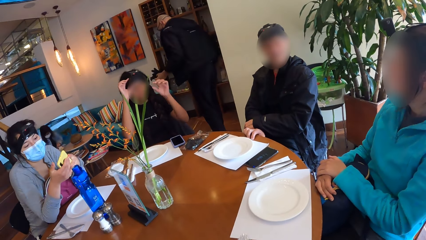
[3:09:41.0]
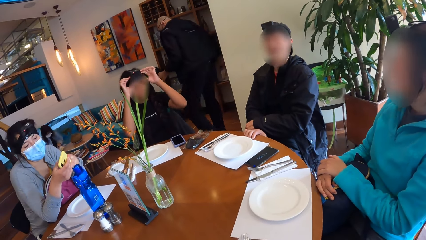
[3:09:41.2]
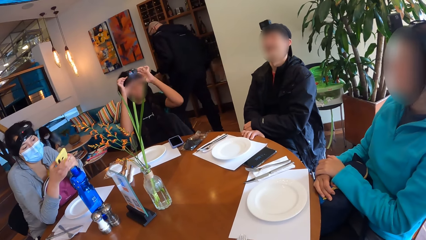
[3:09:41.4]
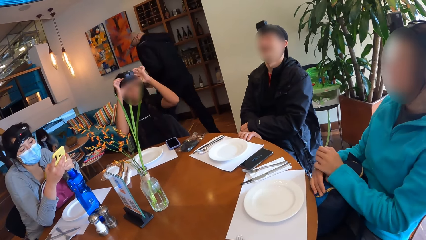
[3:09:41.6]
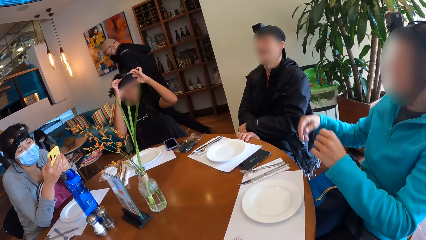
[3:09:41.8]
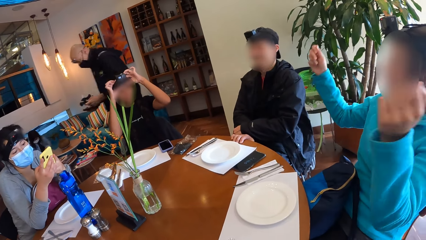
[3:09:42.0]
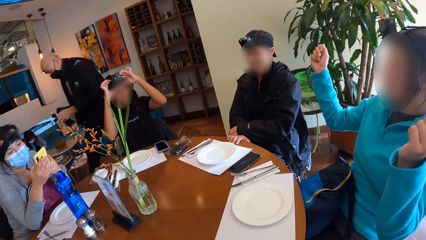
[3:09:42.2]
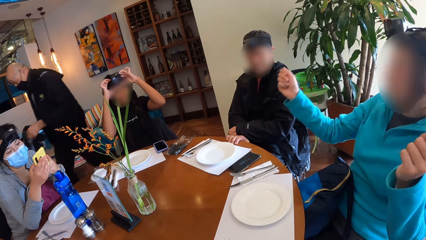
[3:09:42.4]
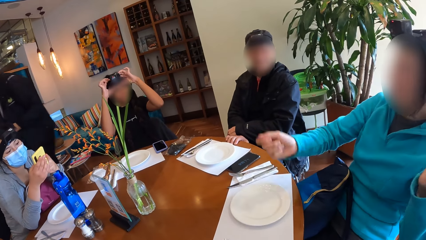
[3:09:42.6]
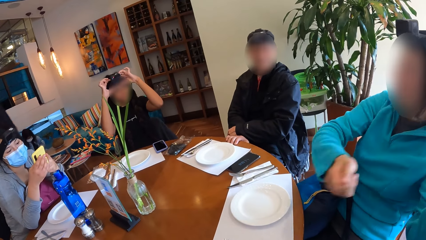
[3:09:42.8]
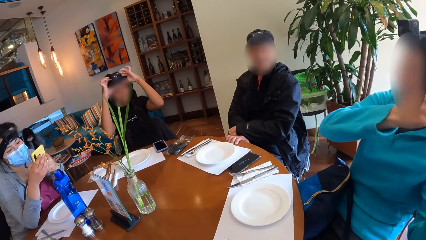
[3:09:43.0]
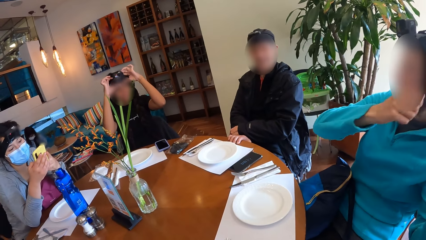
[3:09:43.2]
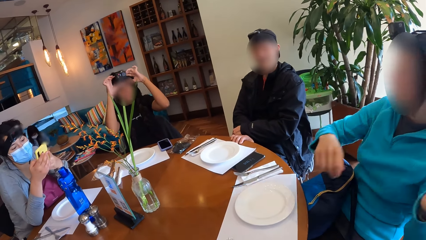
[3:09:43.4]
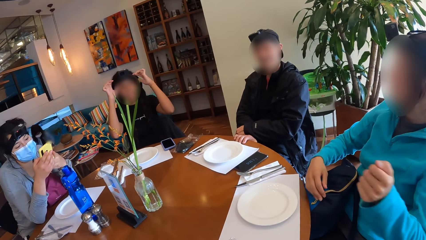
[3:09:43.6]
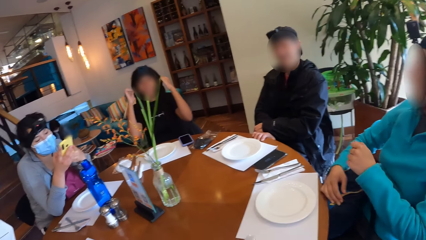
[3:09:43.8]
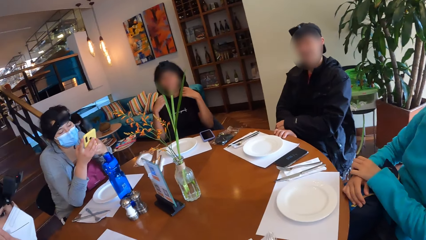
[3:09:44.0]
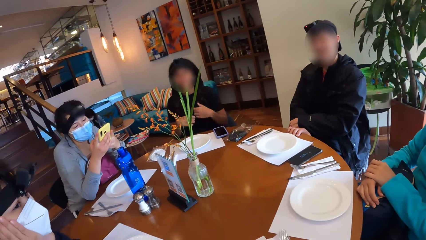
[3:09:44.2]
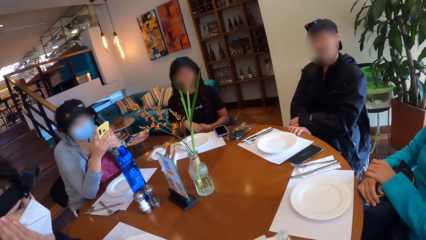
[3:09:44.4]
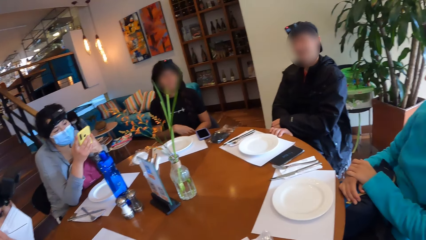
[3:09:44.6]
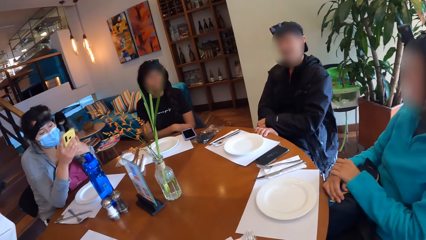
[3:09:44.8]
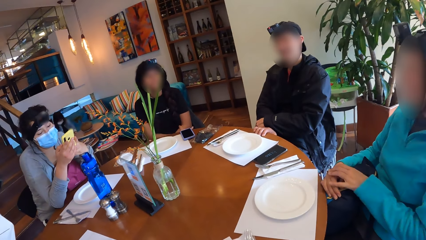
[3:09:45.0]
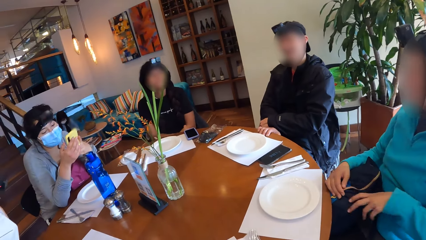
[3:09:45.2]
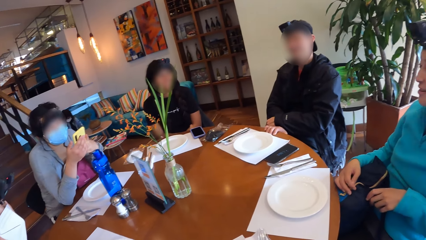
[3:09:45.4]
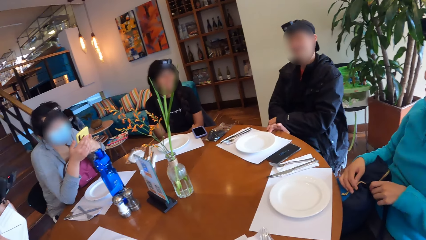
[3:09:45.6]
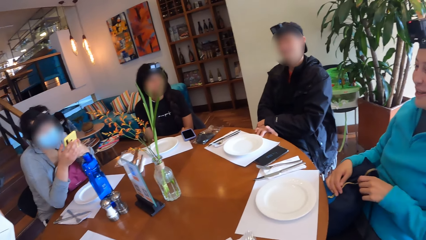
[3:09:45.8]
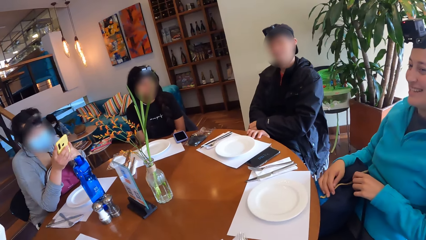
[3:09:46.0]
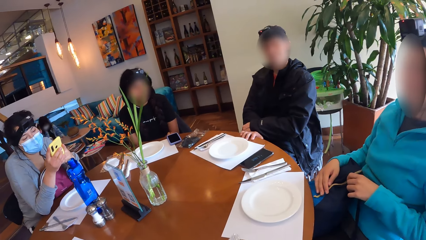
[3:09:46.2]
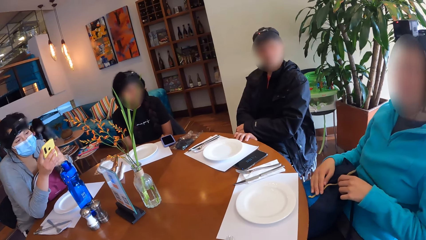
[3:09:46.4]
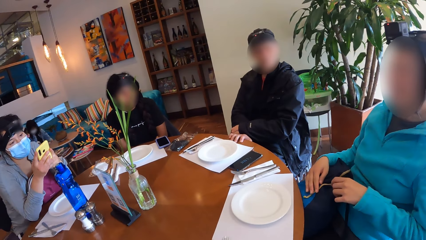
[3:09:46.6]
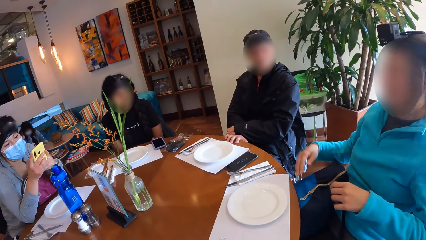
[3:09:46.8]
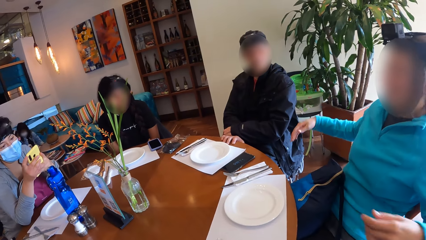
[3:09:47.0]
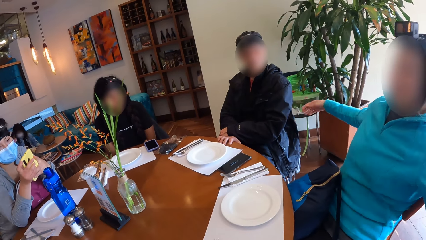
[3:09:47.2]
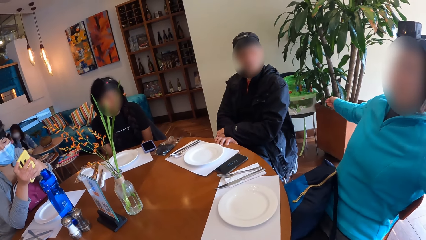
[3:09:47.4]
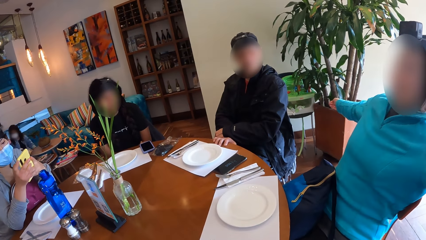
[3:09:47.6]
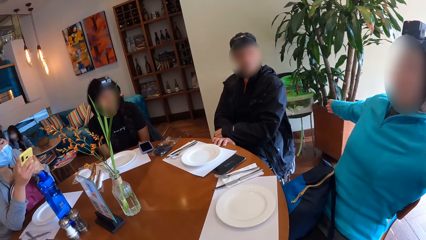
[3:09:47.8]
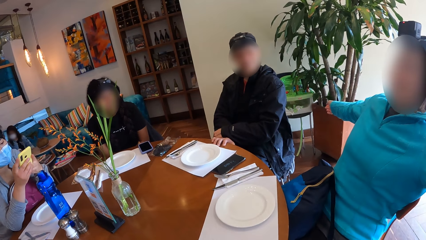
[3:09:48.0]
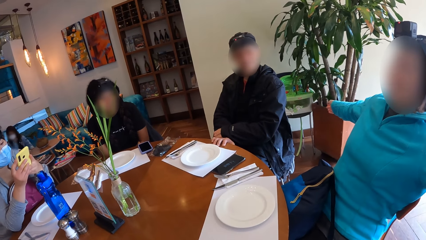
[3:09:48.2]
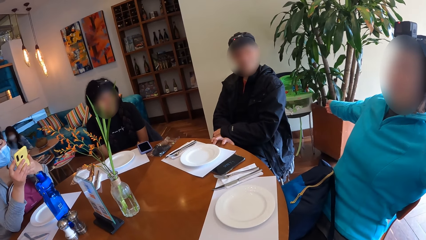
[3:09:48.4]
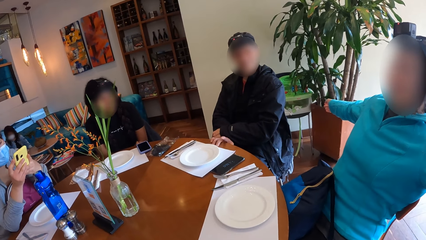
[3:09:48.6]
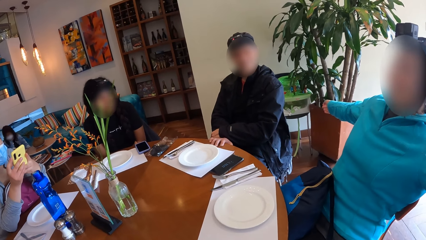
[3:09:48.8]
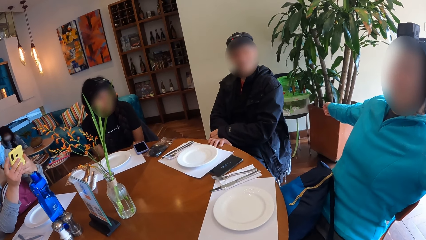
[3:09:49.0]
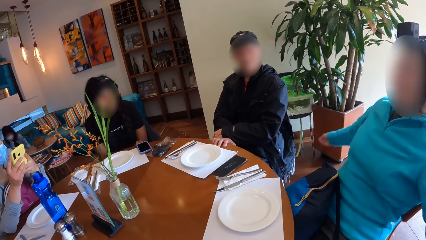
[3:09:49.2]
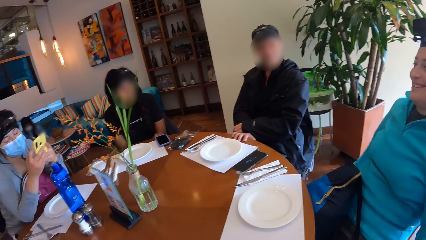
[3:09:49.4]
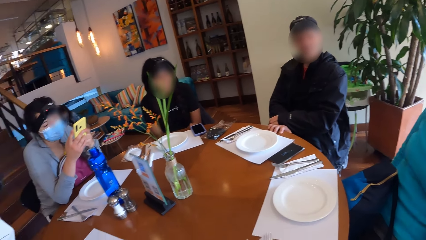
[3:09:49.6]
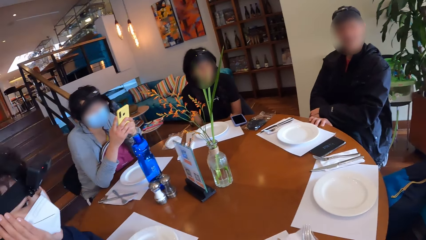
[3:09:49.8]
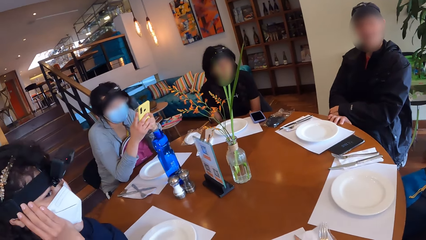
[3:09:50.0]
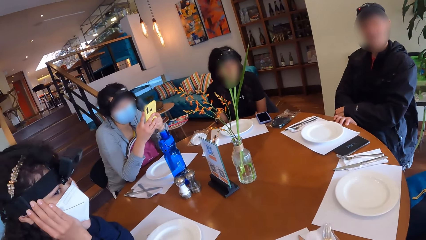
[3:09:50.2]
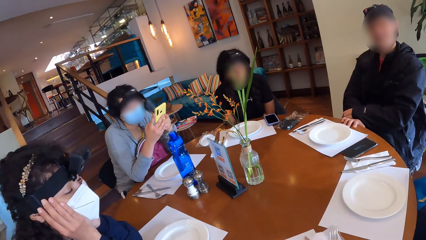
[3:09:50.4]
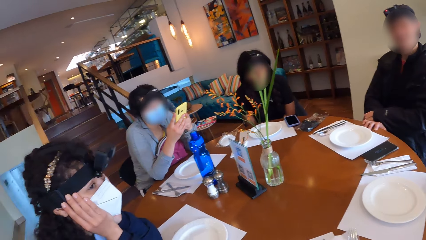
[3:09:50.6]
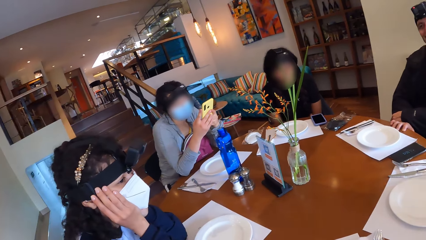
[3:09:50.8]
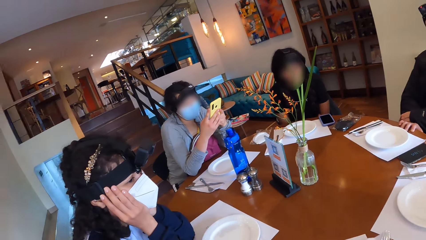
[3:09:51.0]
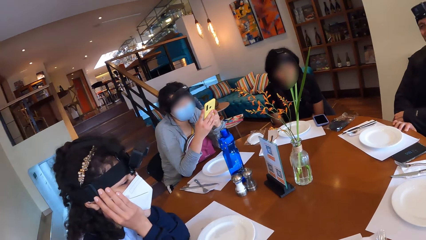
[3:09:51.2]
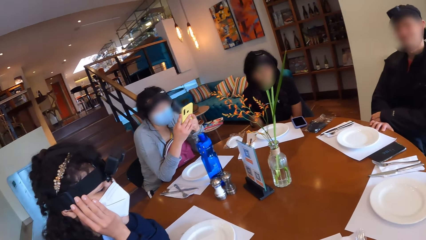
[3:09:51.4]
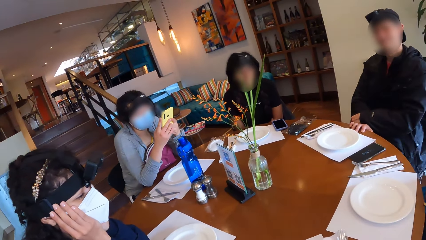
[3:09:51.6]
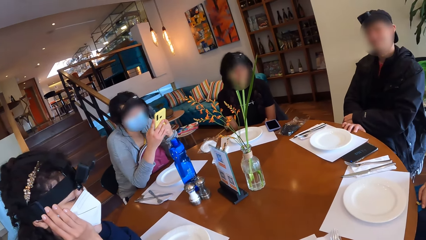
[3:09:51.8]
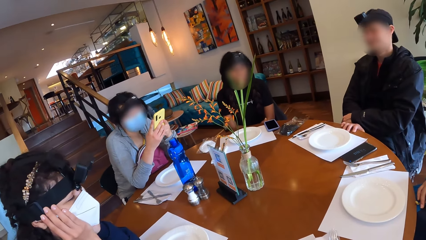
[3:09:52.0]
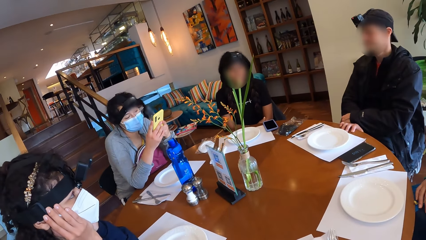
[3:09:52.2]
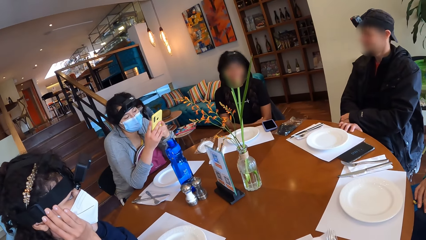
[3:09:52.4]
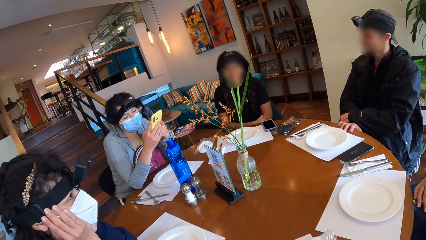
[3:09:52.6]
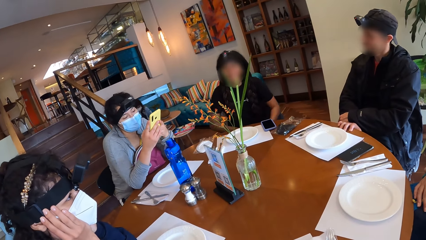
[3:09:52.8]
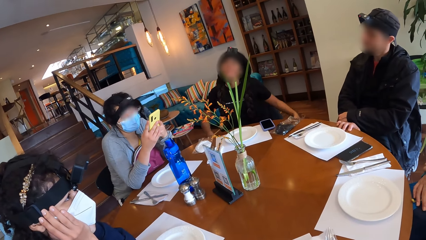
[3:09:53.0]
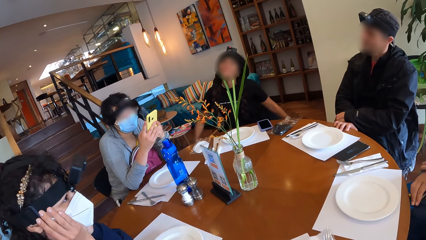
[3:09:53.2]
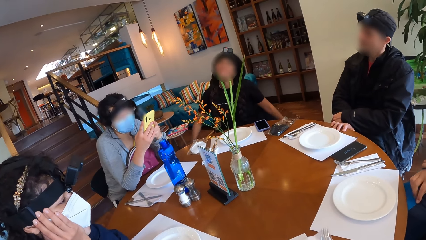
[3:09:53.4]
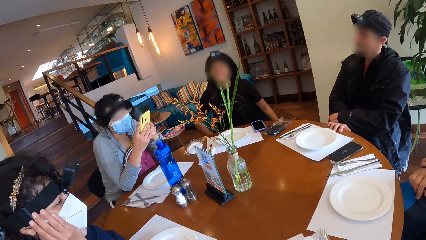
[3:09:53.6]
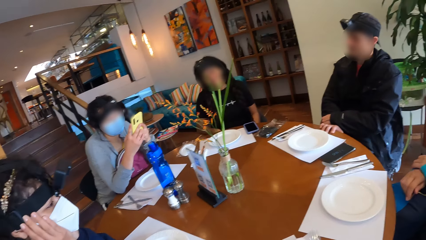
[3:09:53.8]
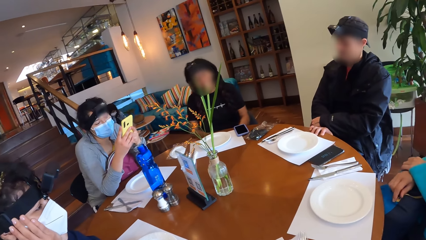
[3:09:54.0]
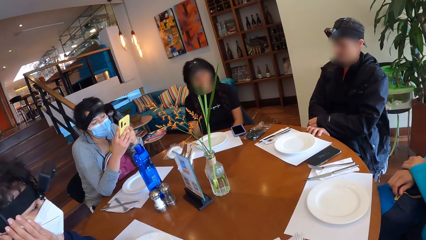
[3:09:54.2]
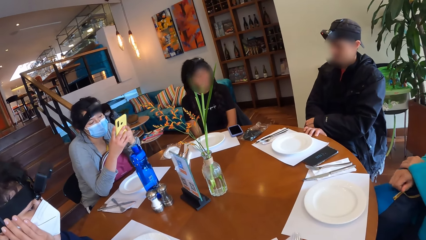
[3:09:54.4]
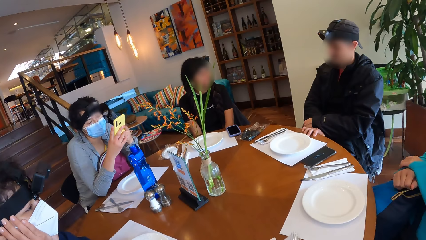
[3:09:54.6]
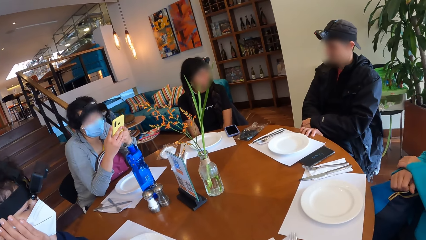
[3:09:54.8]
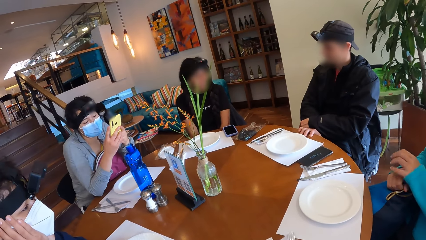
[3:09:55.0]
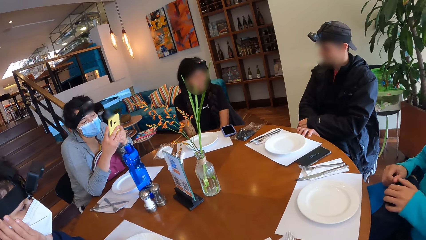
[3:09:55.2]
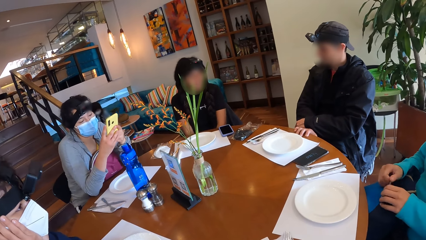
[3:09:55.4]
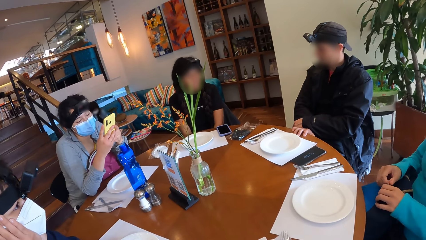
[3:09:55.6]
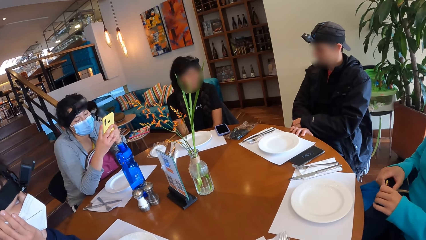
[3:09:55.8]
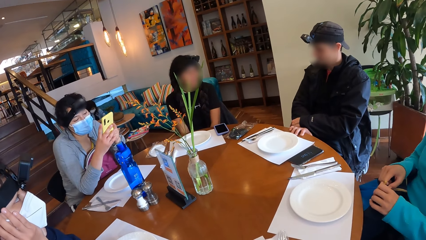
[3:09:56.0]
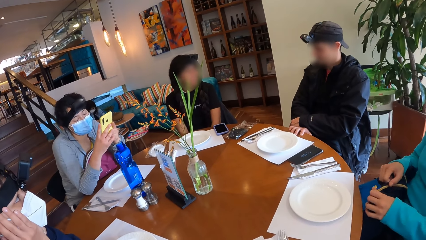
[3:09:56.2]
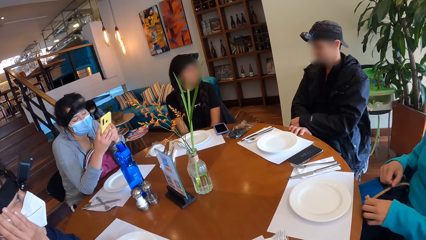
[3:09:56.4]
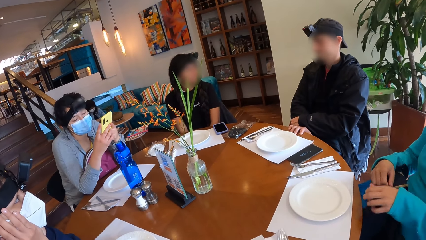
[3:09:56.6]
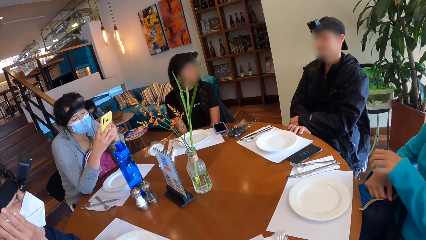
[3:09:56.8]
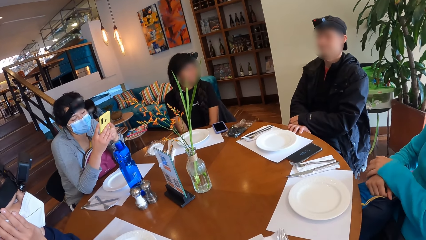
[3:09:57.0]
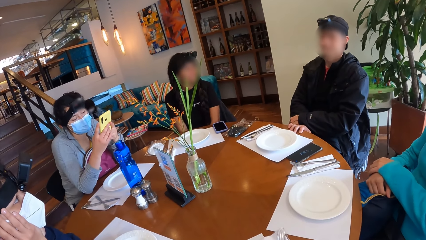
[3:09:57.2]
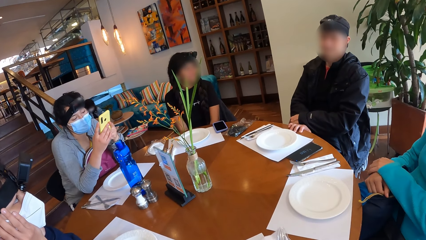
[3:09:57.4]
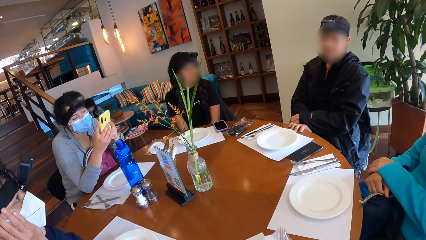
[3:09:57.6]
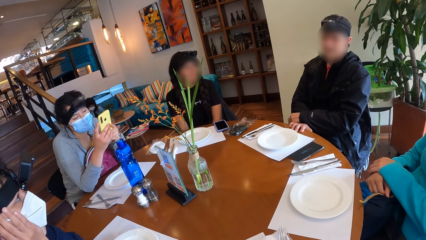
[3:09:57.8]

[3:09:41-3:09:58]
A woman adjusts a camera on her head with her hands. Another woman drops her phone on the table with her left hand. A third woman interacts with the group of people at the table. A person adjusts the camera. The camera wearer adjusts the camera. Another person uses a phone. The second woman interacts with a man. The second woman interacts with the group of people on the table. The third woman unzips a bag on her laps with her right hand and zips the bag on her laps with her left hand.
